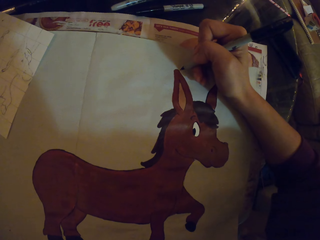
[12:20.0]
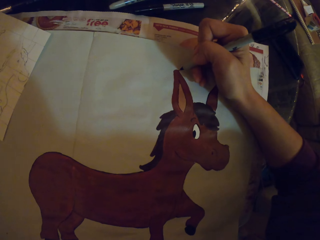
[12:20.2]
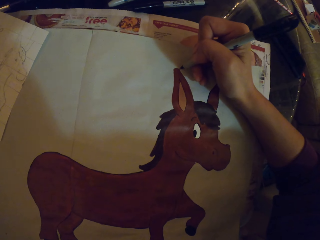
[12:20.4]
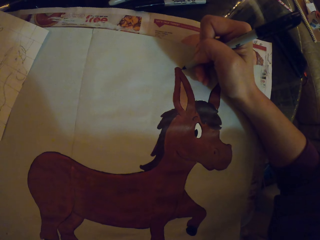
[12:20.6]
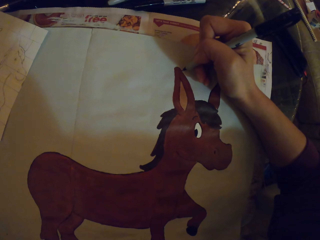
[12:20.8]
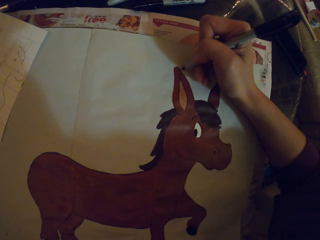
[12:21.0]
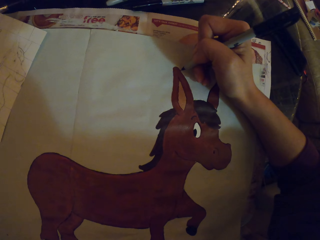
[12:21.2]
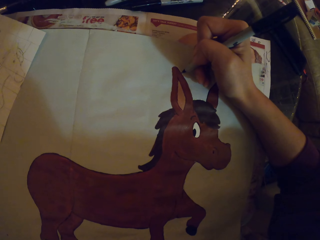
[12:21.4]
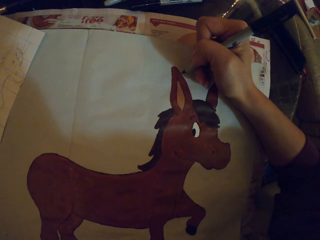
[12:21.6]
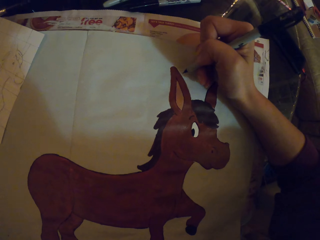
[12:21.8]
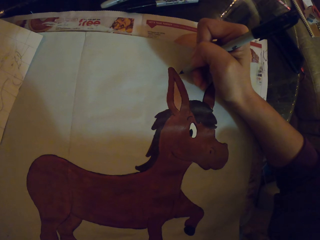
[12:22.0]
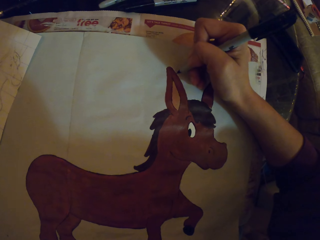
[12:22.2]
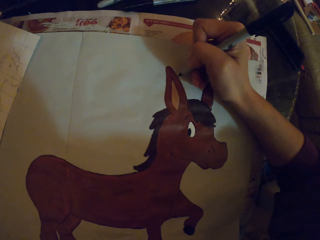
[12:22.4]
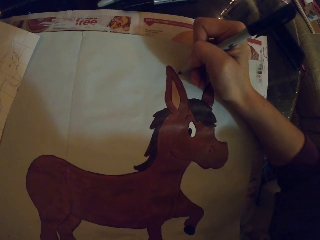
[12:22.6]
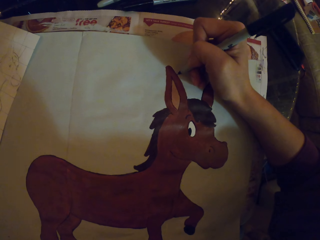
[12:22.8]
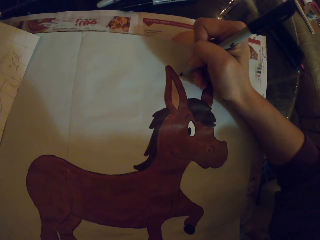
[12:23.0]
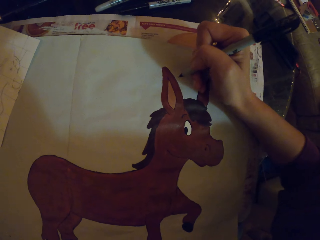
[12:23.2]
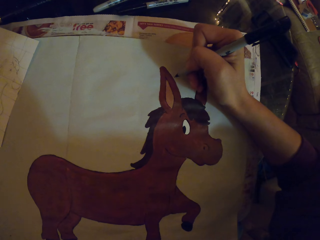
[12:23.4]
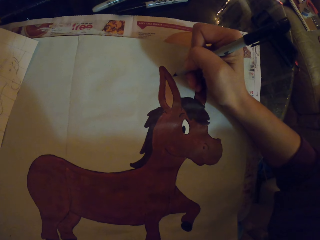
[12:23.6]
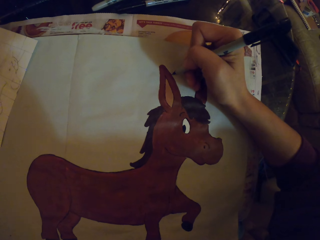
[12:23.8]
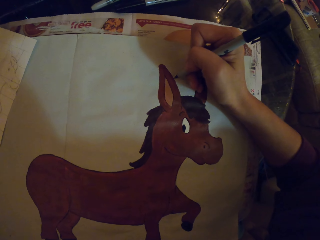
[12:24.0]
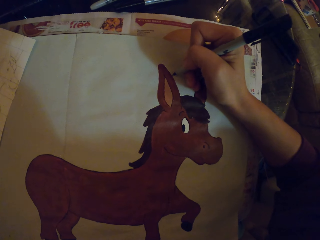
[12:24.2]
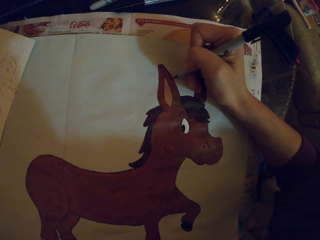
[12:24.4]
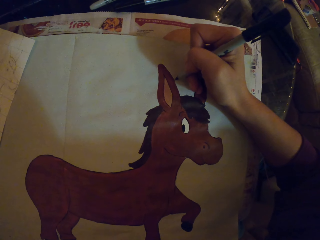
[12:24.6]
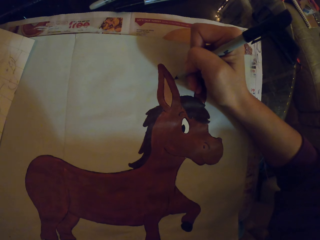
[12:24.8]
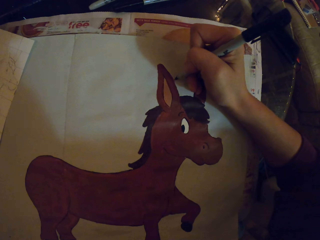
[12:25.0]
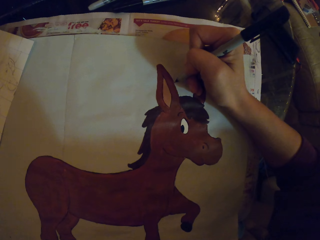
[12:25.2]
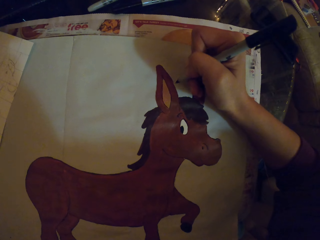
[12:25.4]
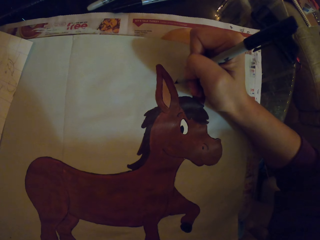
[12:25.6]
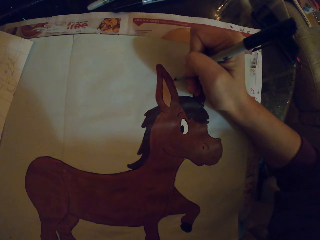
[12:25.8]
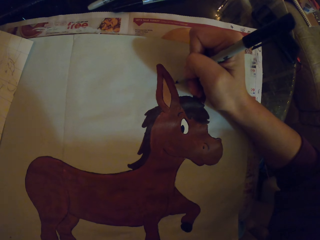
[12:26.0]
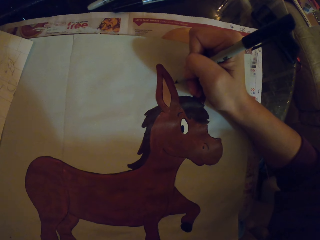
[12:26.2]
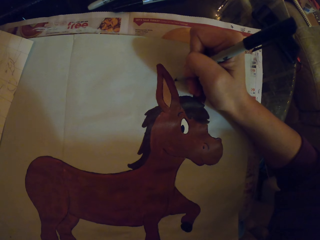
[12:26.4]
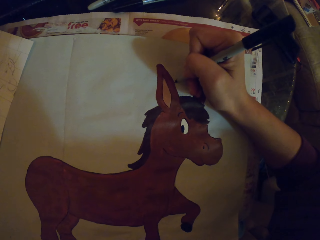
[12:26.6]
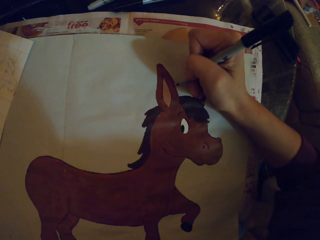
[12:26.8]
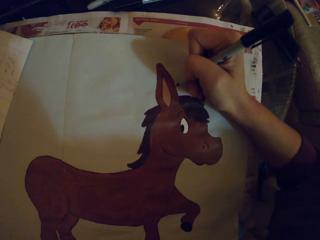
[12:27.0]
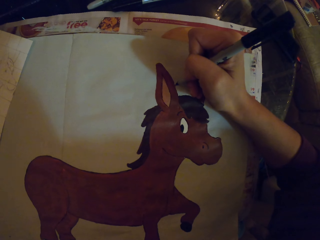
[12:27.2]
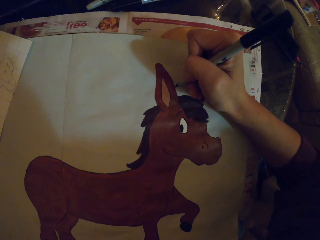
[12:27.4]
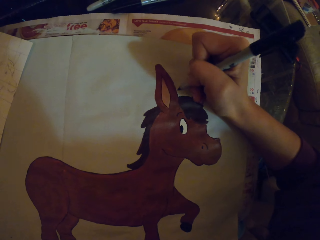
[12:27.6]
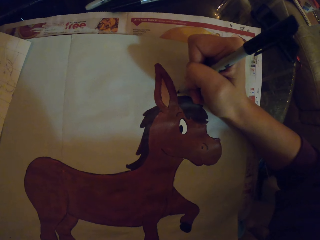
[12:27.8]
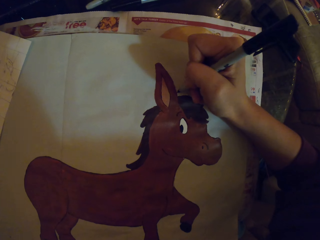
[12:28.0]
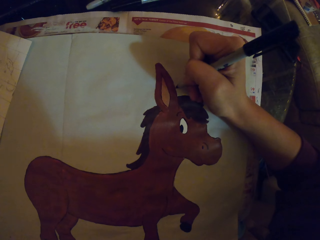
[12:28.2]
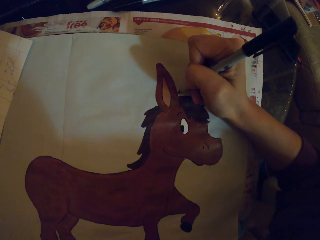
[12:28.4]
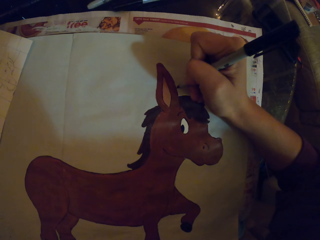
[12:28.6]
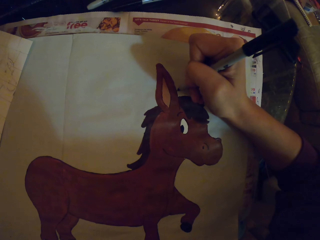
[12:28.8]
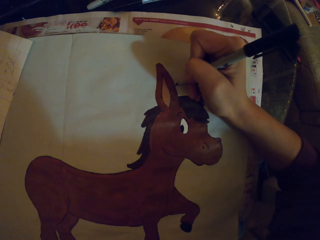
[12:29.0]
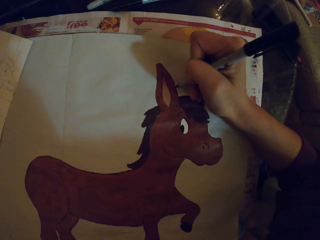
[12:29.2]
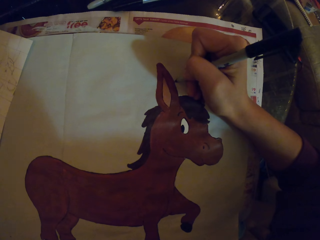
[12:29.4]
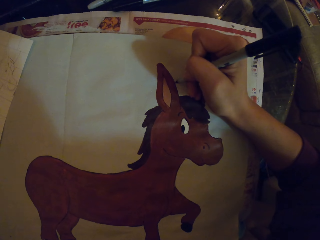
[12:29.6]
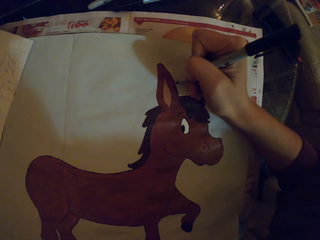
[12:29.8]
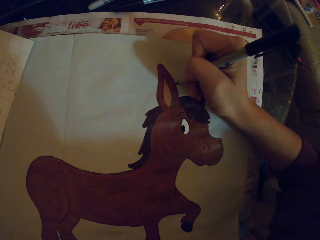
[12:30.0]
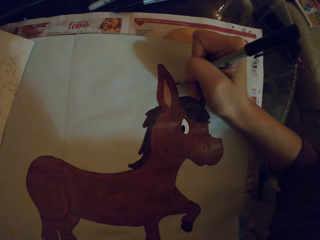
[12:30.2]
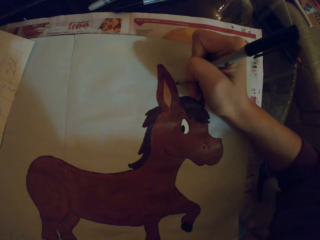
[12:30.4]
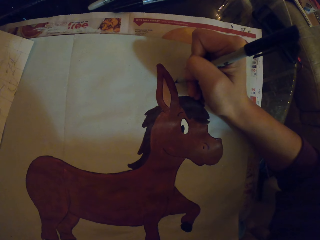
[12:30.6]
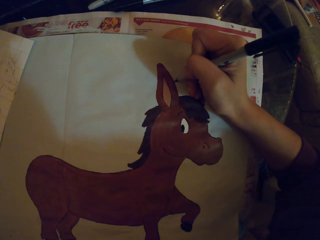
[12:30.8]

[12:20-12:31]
The camera wearer paints. They adjust the painting pen. They paint. They adjust the painting pen. They paint.

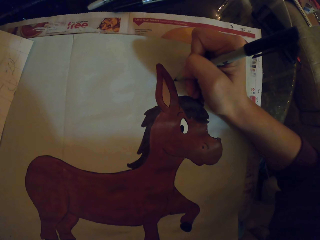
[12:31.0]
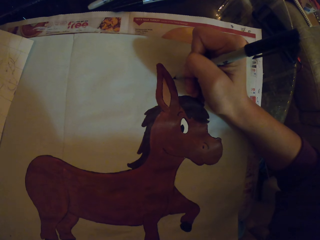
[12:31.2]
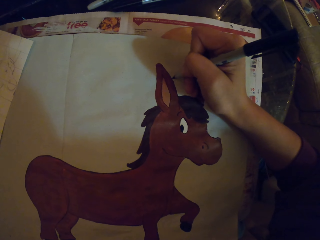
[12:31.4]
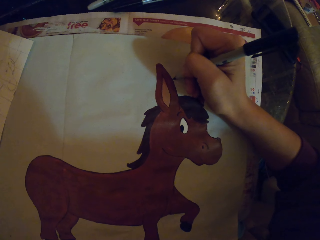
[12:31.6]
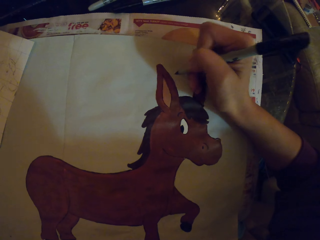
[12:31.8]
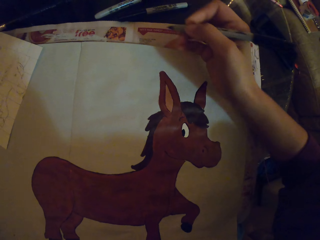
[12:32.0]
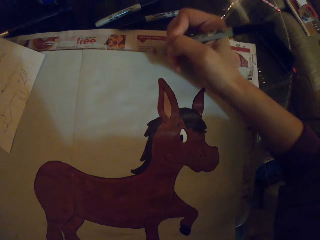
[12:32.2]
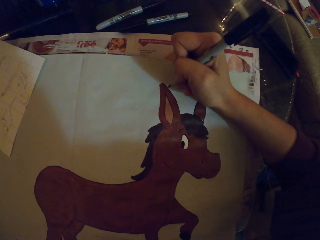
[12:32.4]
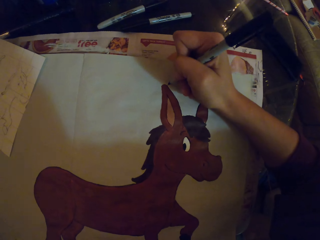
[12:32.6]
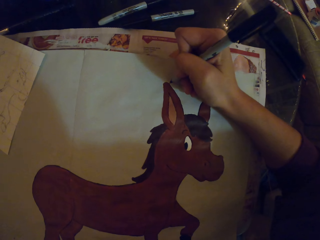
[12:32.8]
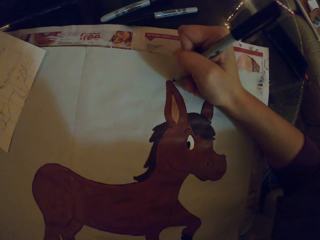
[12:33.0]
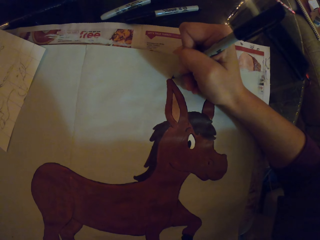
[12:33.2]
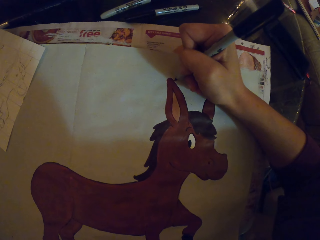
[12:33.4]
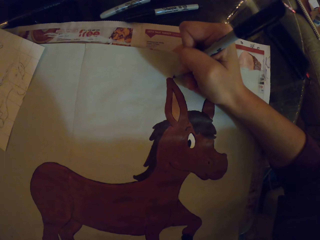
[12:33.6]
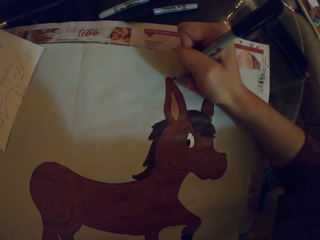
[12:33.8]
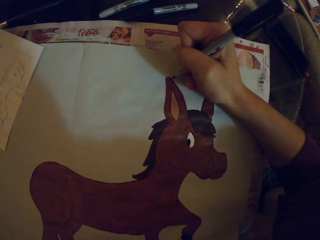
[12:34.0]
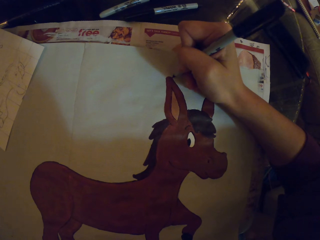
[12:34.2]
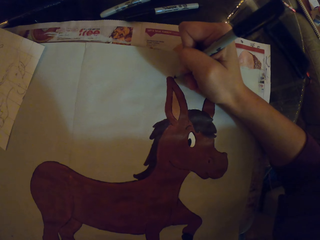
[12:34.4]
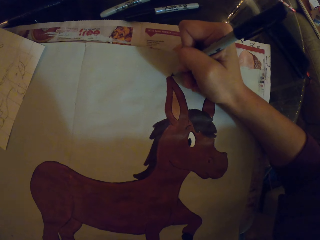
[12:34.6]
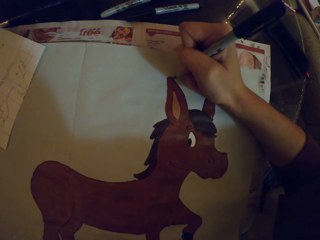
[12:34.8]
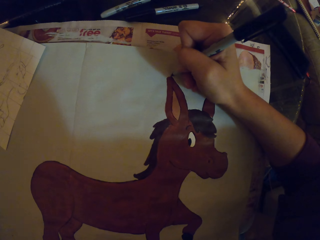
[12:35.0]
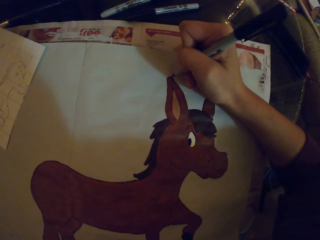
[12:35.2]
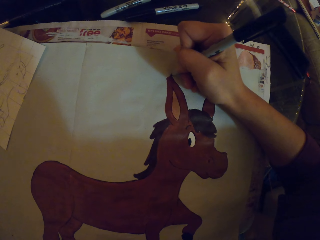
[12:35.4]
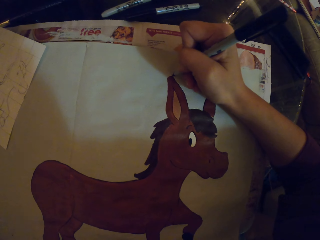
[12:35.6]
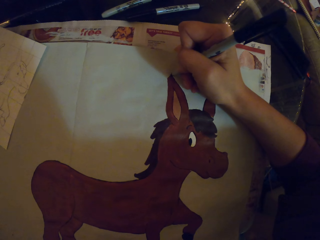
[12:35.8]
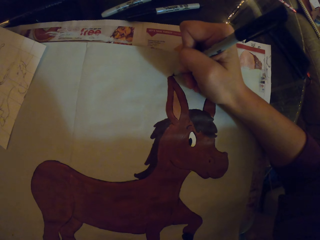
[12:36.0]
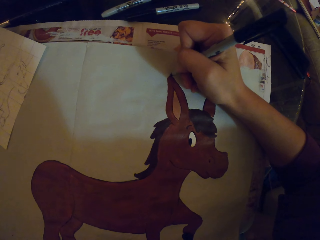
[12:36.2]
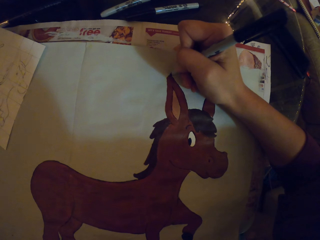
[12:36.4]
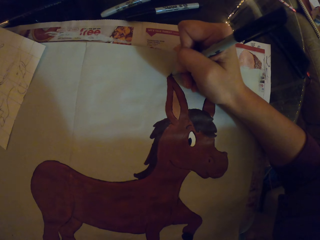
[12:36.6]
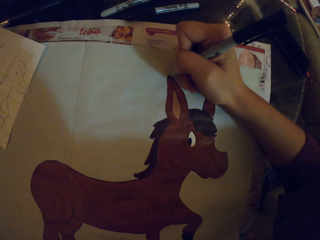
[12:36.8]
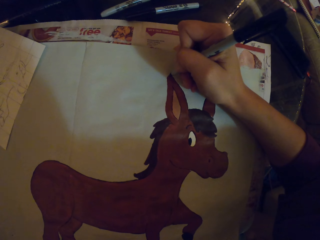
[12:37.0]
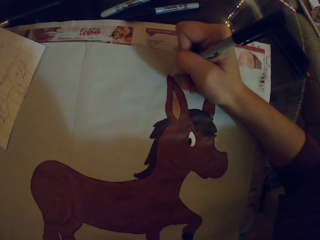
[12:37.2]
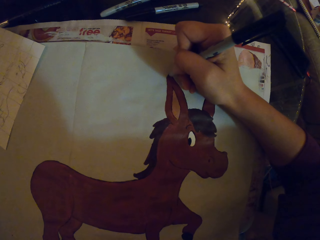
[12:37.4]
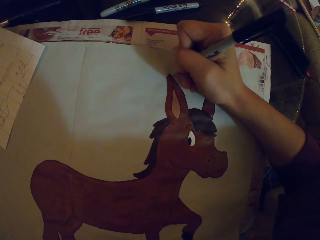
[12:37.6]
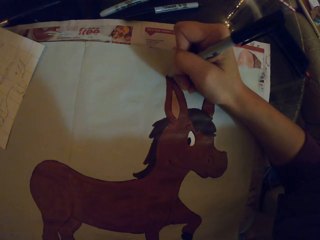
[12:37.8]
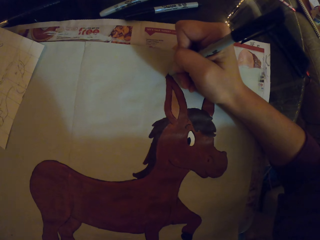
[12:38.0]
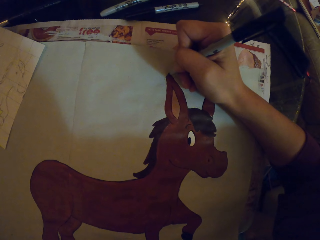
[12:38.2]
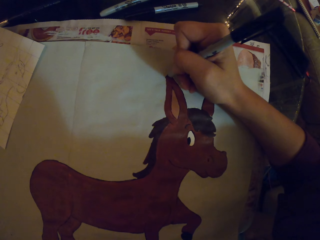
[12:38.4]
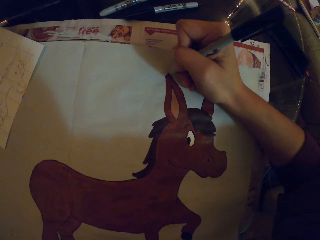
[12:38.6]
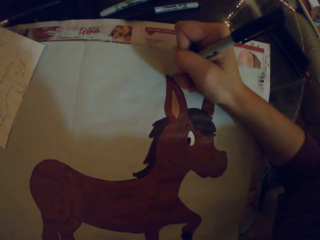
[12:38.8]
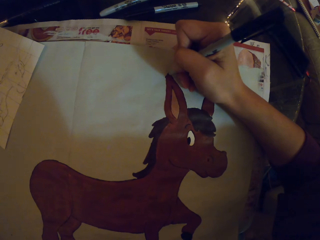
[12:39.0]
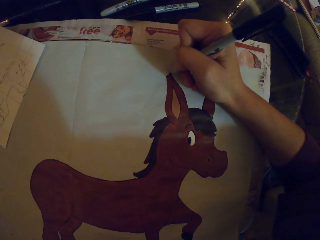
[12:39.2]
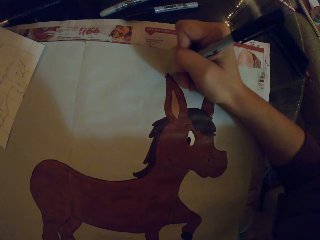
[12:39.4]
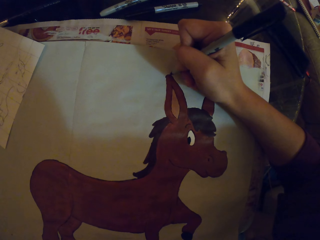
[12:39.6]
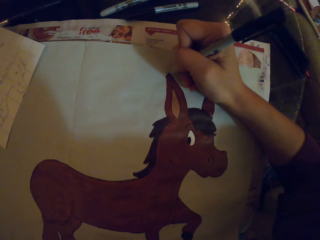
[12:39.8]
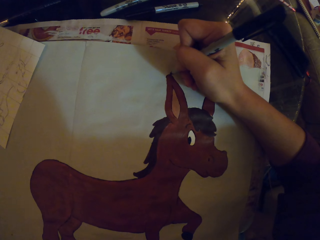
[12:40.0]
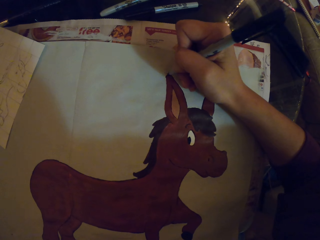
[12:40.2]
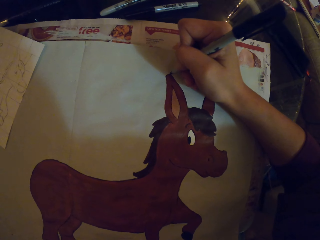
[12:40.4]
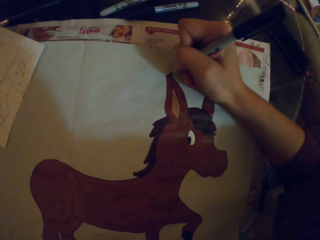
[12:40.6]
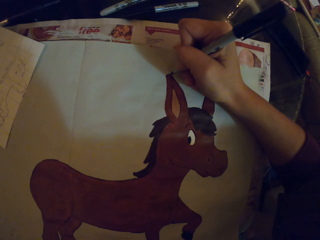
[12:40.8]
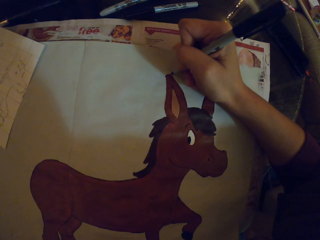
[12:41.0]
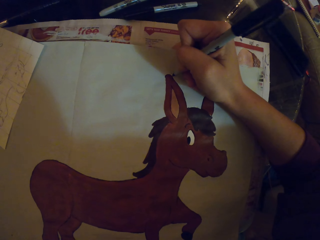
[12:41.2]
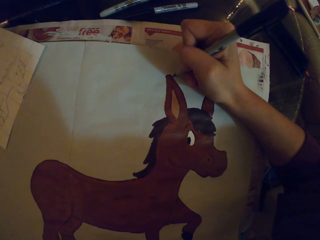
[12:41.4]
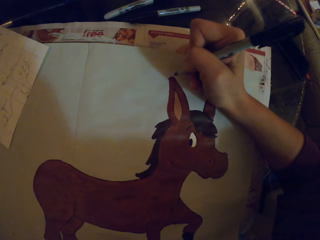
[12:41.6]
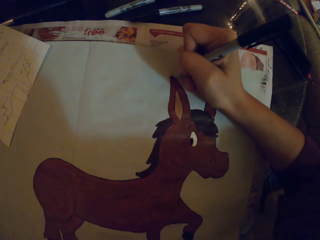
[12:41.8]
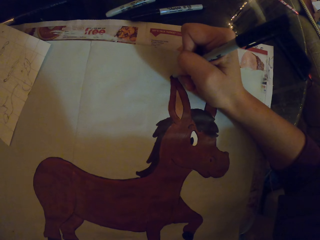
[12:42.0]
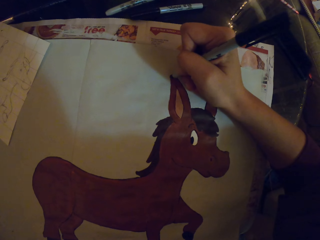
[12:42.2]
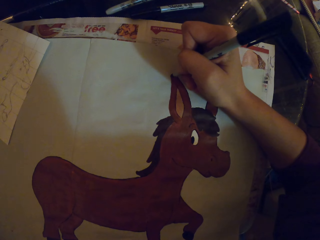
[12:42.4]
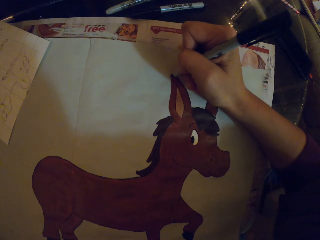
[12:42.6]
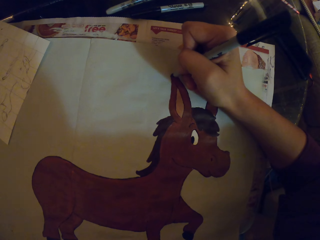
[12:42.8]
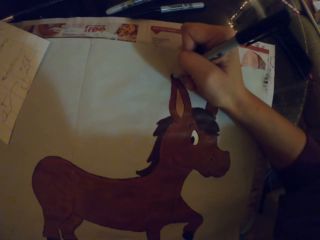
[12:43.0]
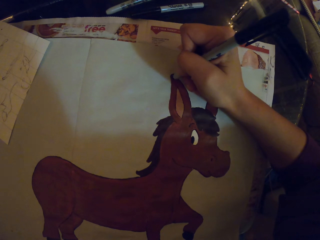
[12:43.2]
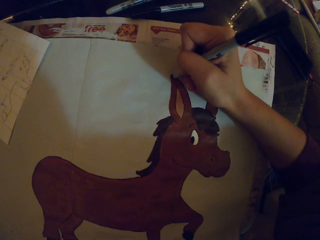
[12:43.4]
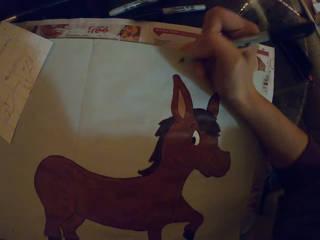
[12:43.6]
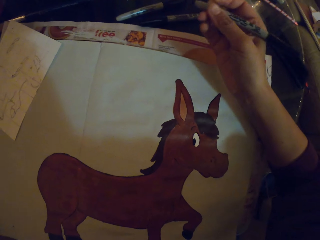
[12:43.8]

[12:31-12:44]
The camera wearer adjusts the painting pen. They paint. They adjust the painting pen. They paint.
